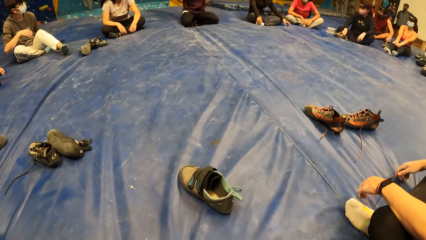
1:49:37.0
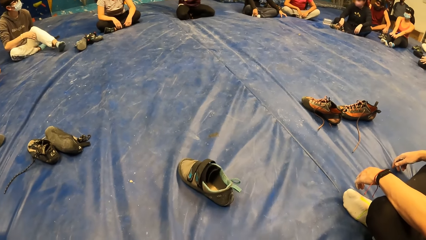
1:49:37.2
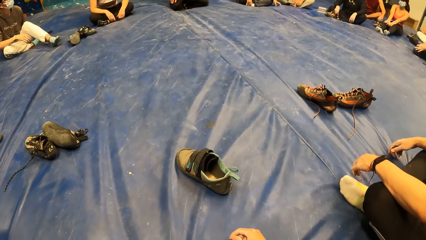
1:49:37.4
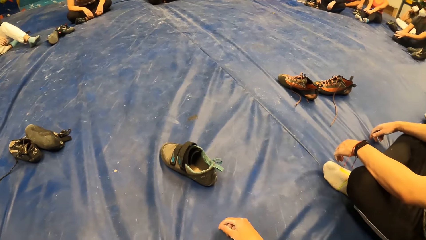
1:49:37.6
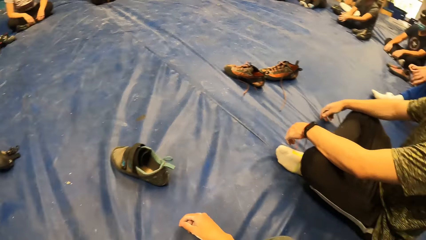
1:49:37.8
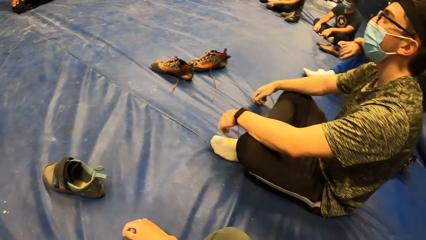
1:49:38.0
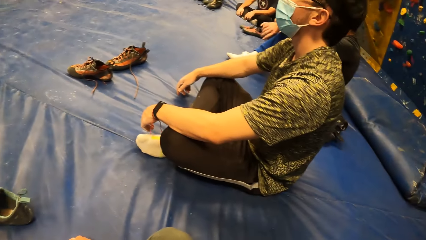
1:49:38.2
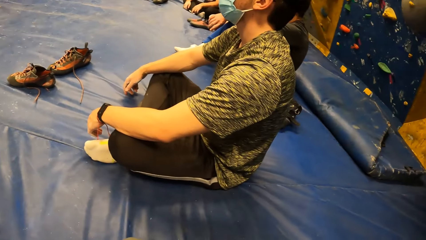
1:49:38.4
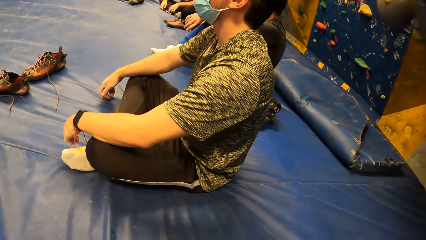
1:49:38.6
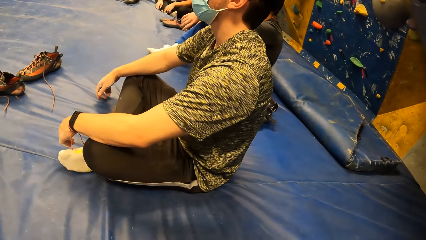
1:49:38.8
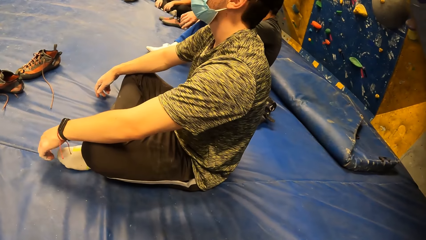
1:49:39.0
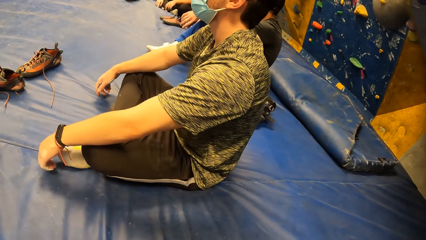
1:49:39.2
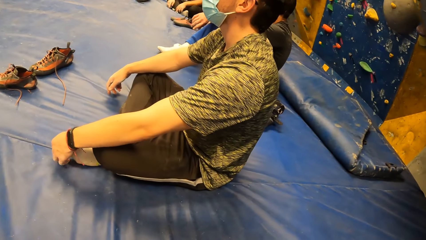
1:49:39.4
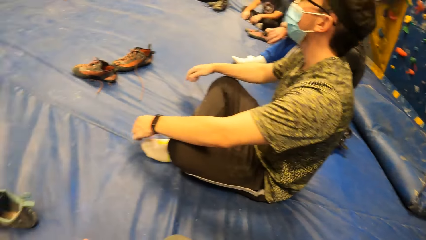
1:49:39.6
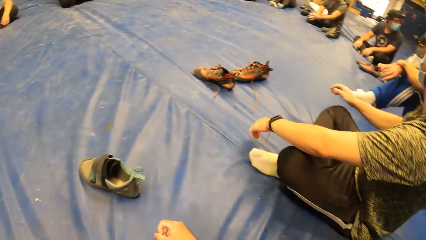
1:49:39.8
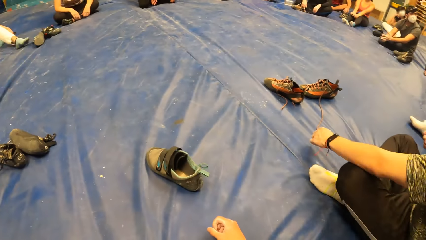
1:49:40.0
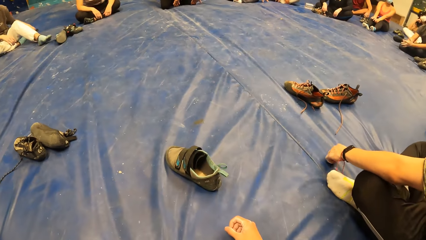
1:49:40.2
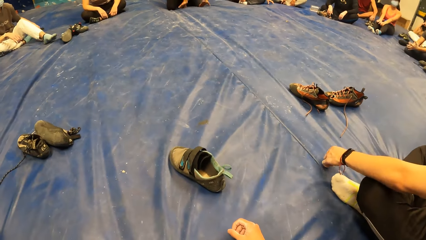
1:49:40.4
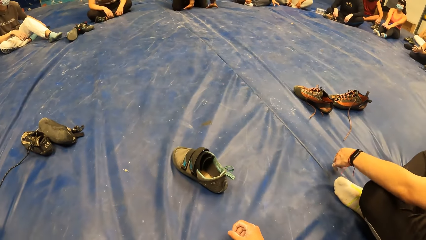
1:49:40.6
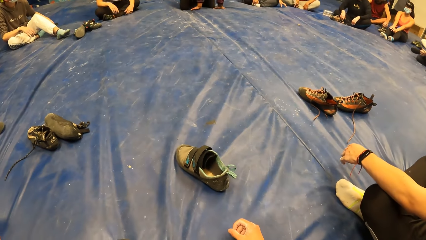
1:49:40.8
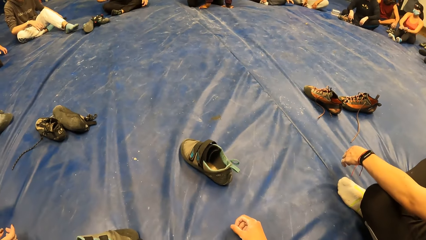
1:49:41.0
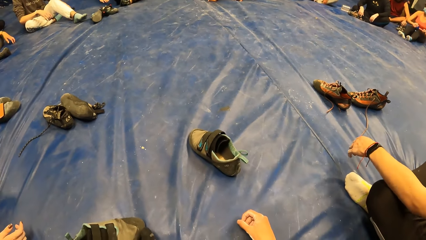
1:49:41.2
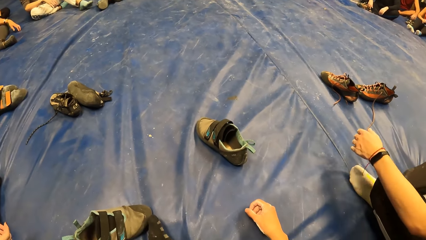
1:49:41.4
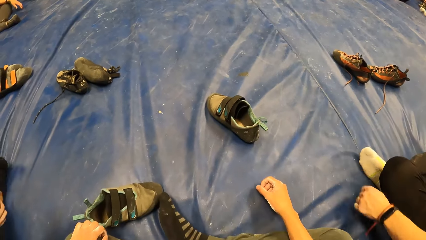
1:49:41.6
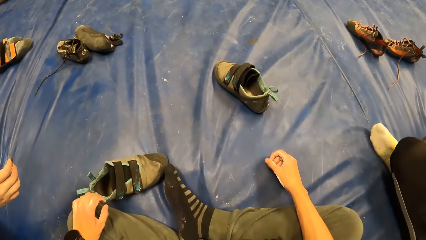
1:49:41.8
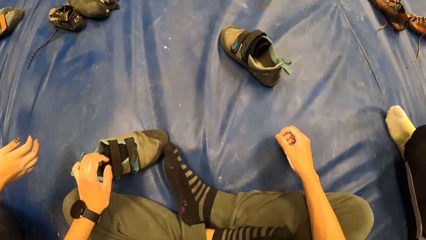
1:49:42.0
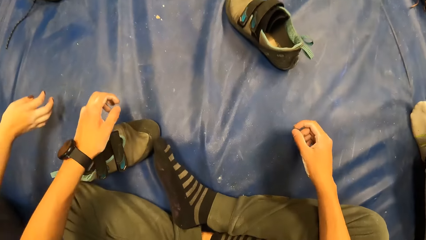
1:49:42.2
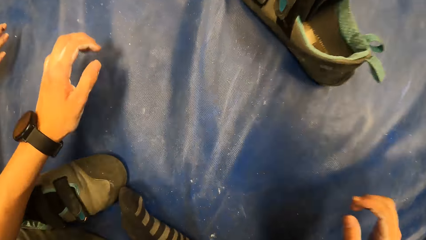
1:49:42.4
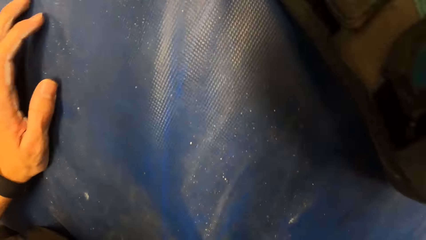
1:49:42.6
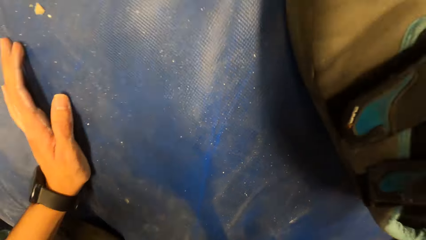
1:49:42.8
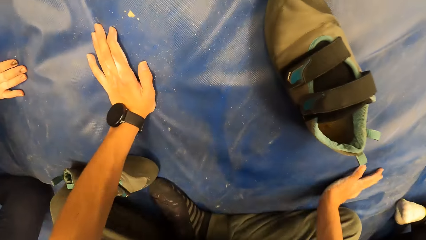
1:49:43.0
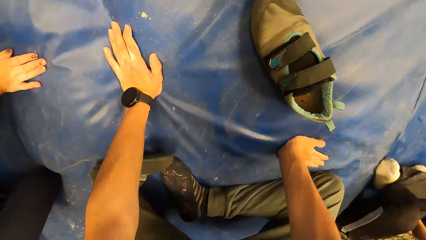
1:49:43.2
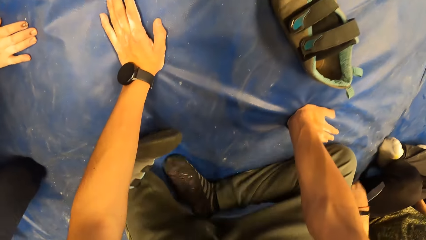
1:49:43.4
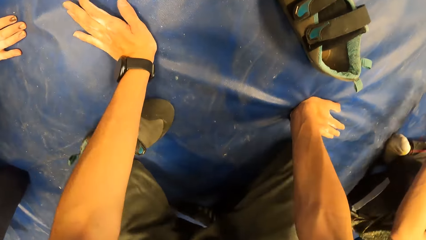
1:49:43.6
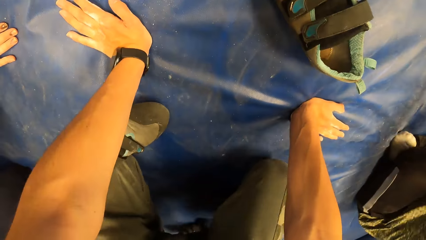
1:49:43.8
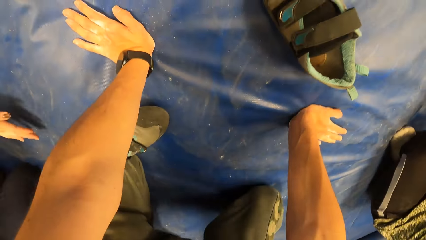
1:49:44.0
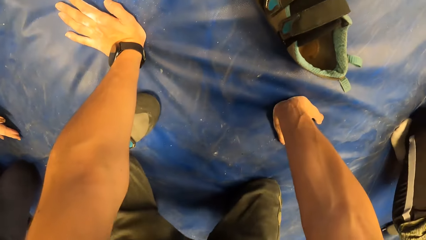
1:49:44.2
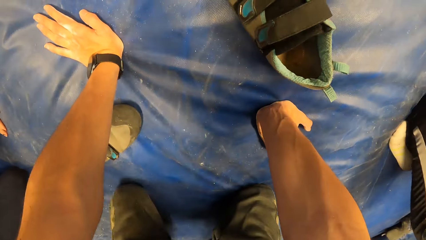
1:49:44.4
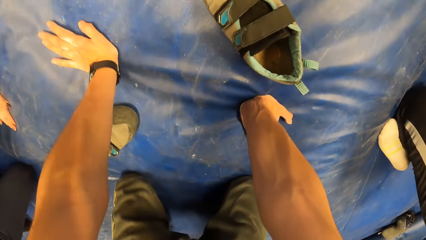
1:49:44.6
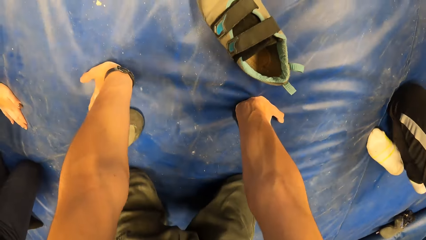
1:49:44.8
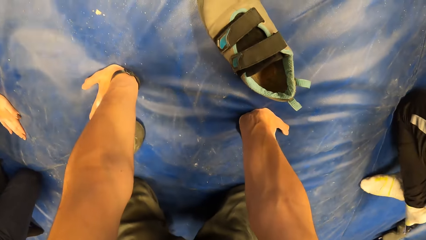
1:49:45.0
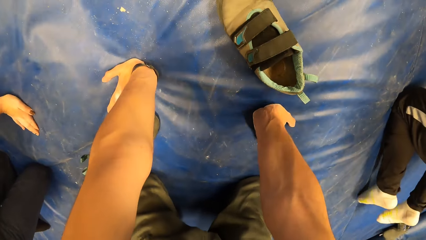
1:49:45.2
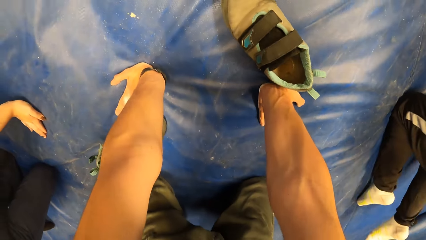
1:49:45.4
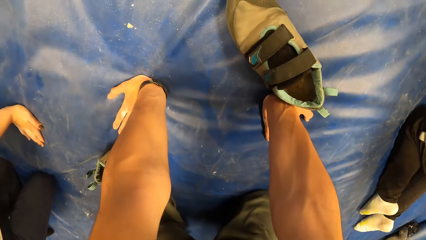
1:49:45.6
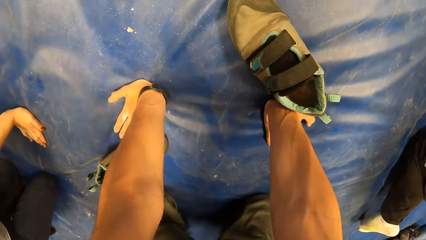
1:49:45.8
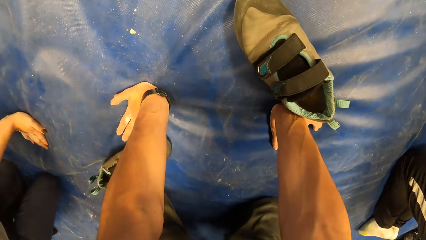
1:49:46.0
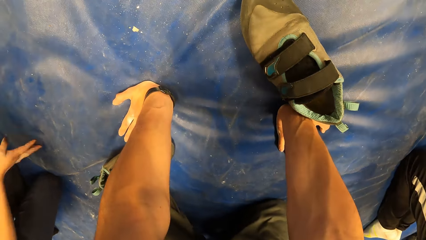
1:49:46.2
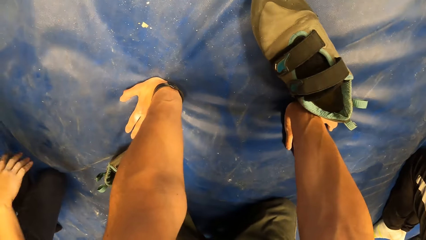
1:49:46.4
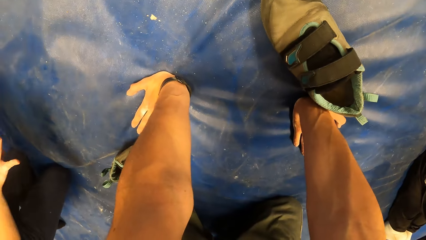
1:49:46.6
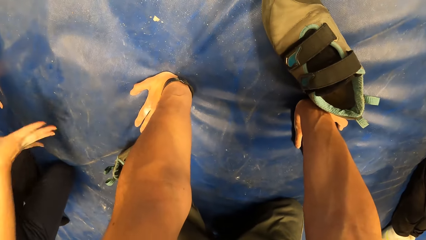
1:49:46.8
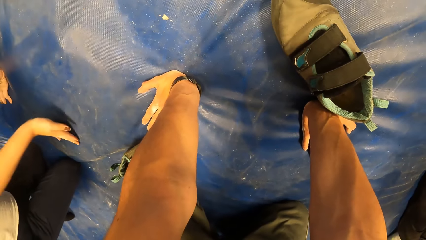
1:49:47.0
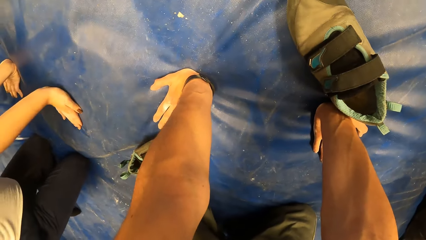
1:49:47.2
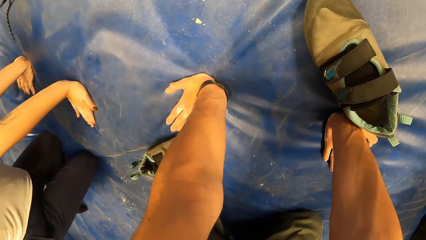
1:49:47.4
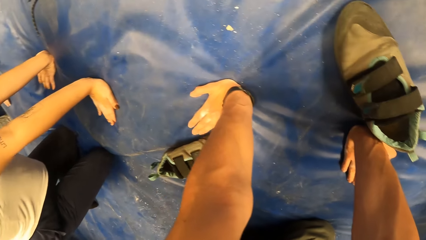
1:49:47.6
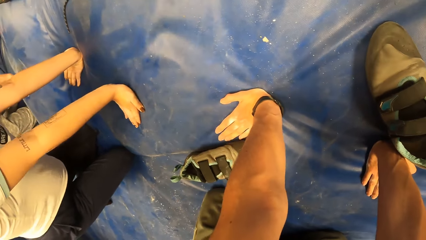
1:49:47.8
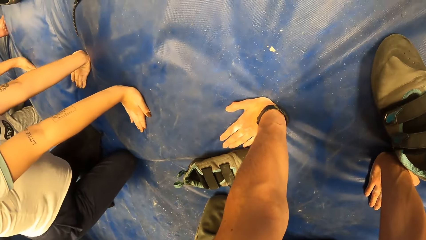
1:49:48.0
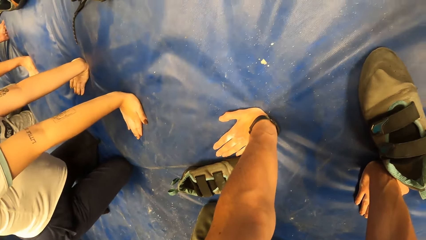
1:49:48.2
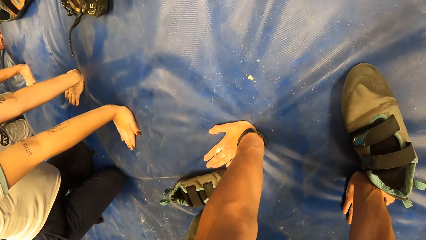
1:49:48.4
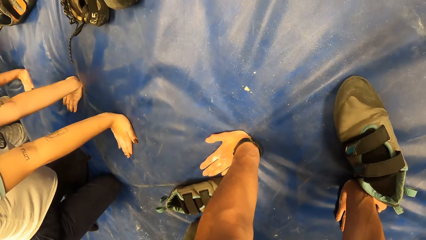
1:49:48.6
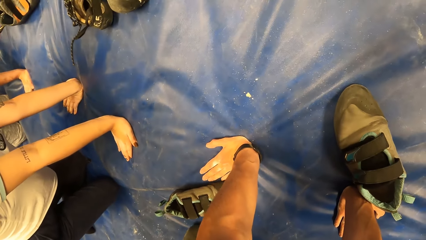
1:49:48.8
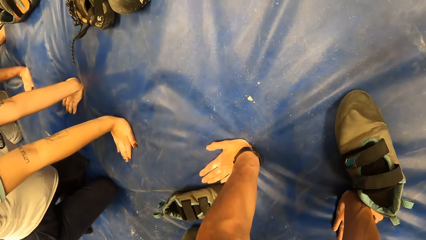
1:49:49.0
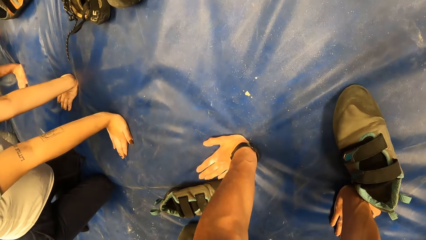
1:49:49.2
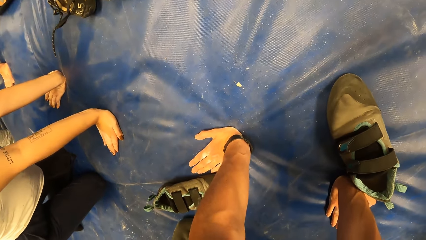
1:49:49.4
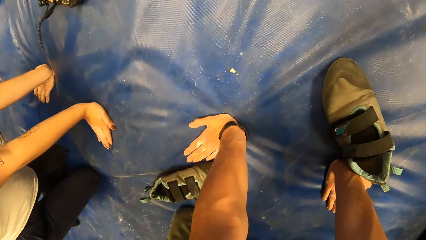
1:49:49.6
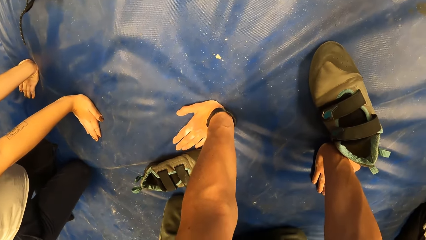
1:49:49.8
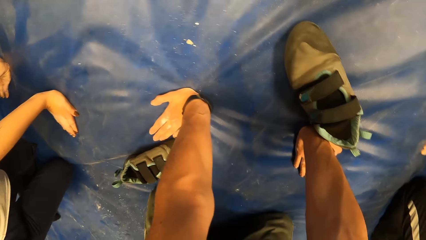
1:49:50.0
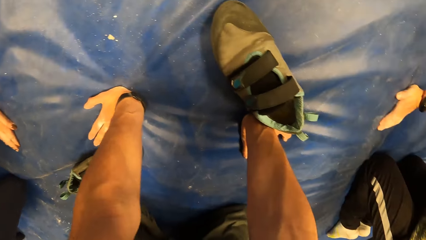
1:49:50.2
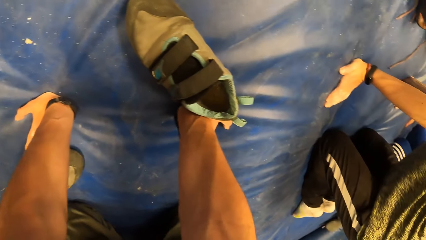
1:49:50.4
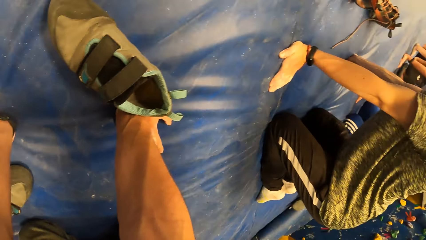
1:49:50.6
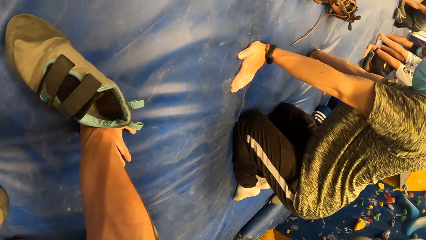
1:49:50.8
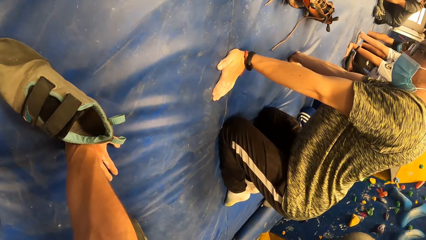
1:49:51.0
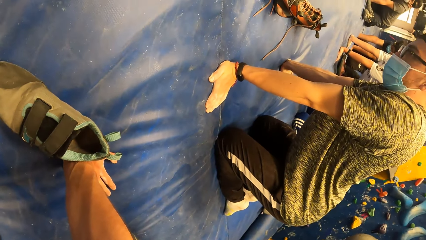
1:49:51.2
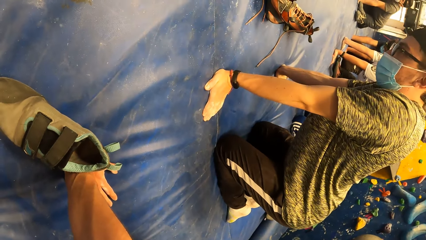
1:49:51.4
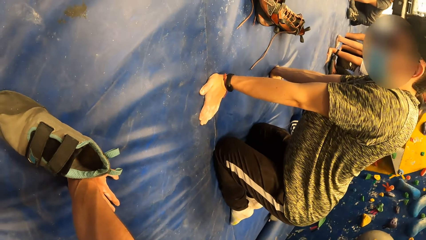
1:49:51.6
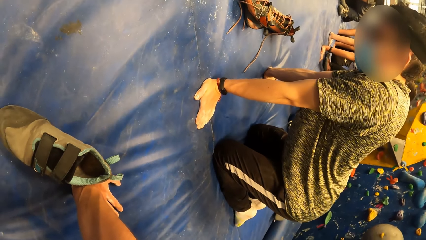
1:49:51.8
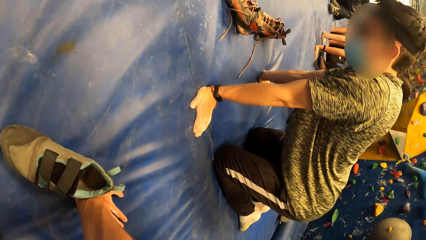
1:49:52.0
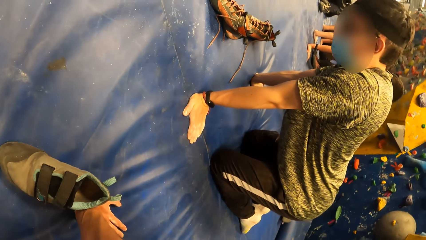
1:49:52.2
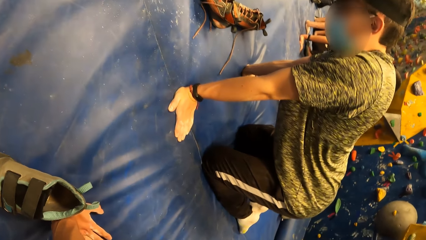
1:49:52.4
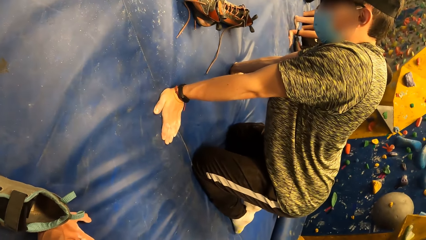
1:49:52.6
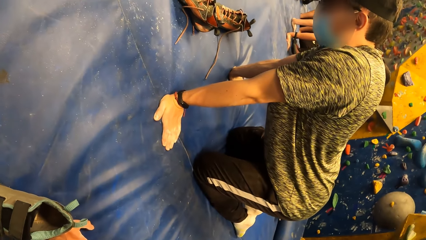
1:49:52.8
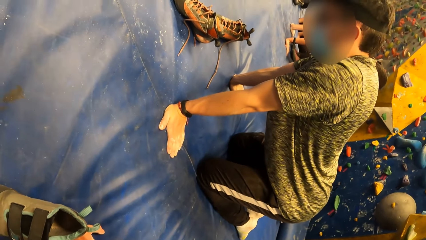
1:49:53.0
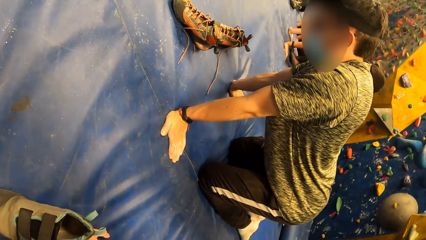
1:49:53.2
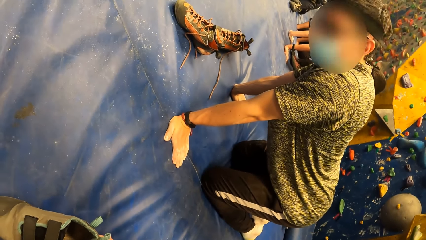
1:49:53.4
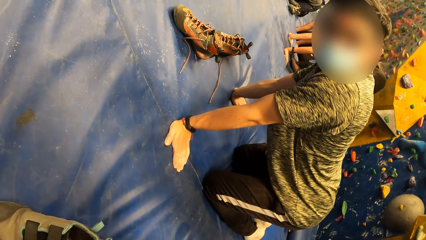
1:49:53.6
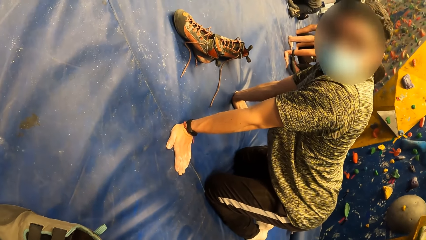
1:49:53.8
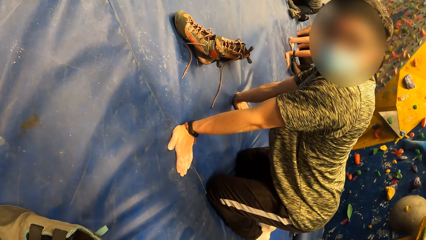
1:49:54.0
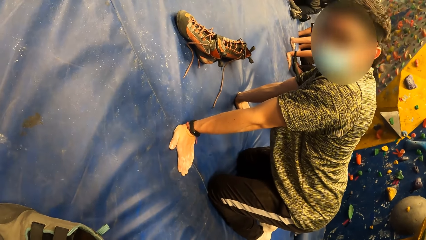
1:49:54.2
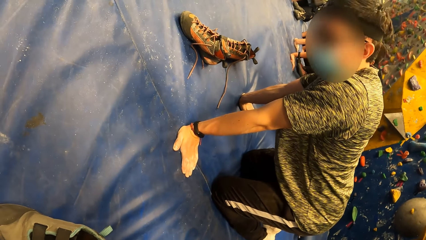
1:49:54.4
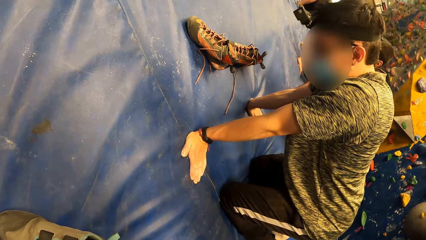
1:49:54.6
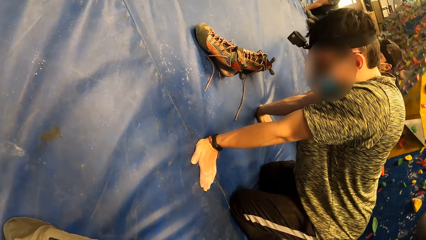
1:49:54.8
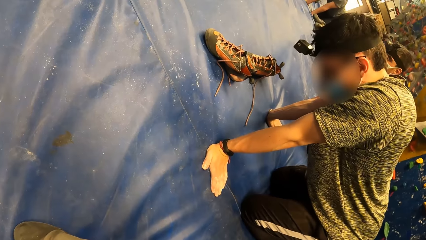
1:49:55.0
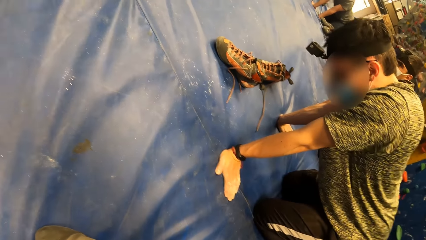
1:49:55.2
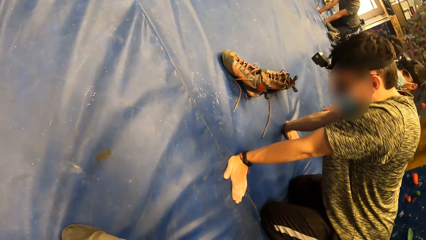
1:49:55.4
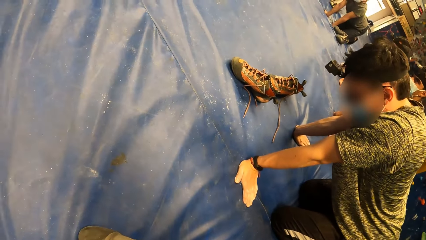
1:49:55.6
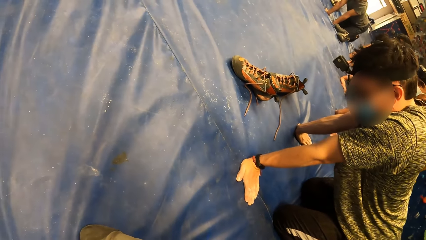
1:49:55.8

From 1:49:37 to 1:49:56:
The camera wearer turns towards the man. They place both hands on the floor and kneel down. They look around. They turn towards a woman. The woman places both hands on the floor. The camera wearer turns towards a group of people. The man places both hands on the floor.
